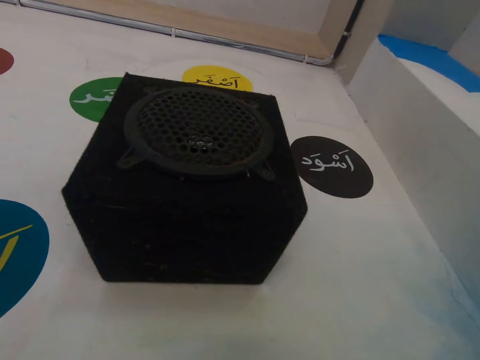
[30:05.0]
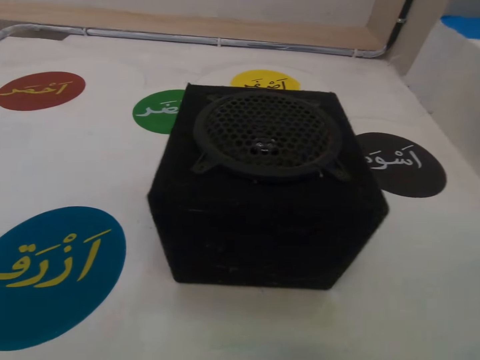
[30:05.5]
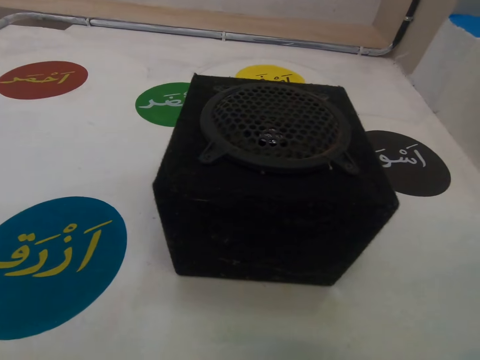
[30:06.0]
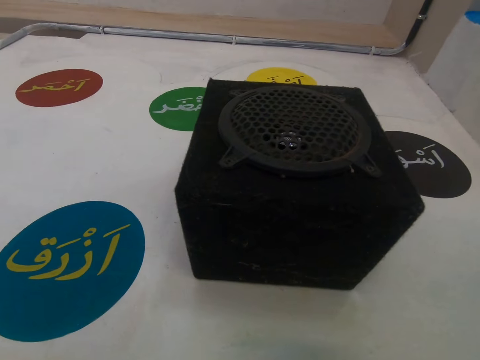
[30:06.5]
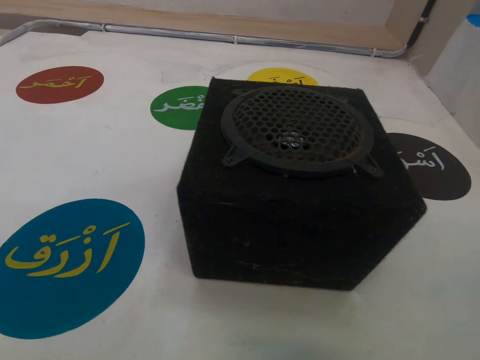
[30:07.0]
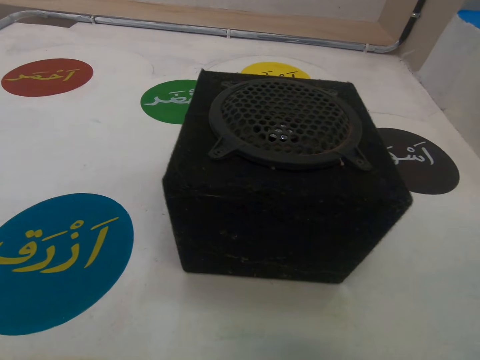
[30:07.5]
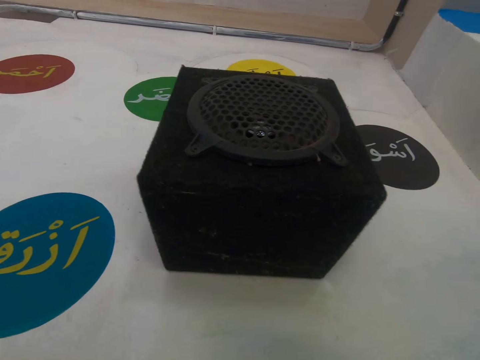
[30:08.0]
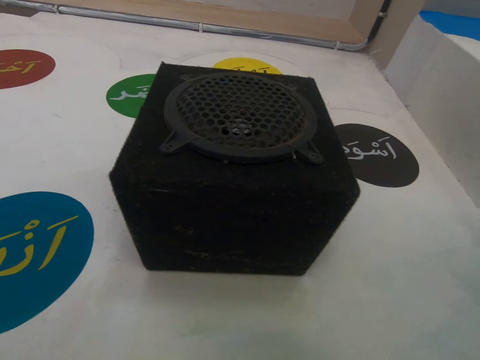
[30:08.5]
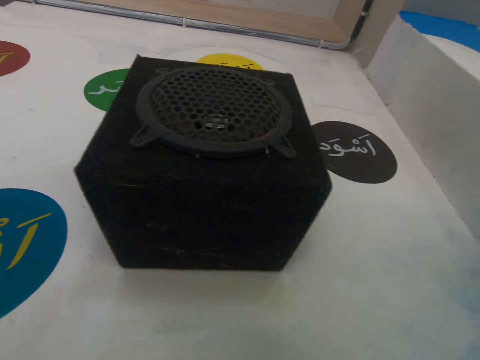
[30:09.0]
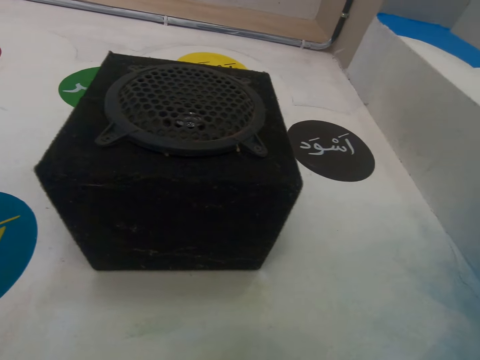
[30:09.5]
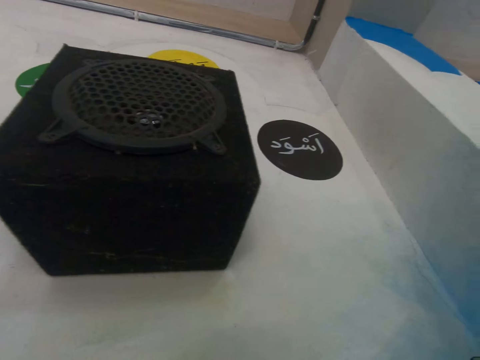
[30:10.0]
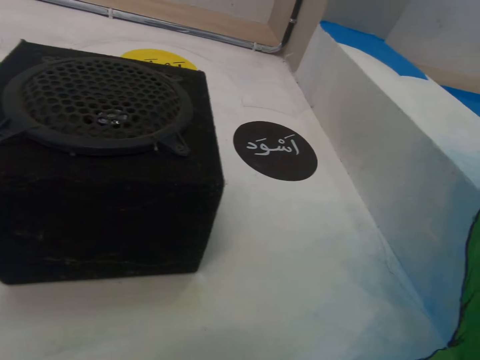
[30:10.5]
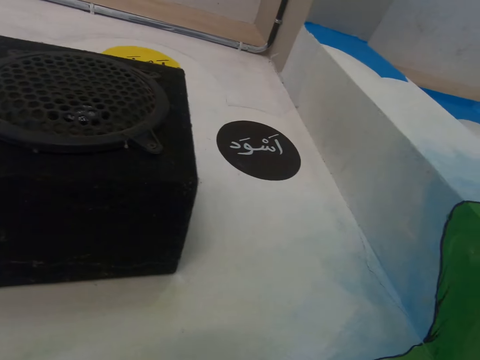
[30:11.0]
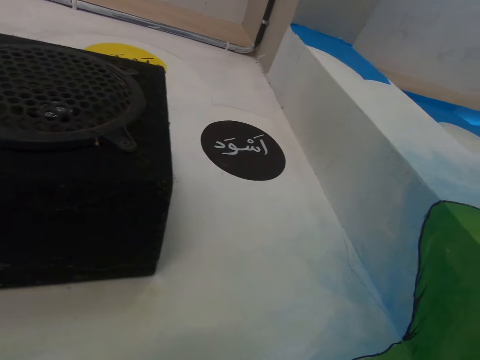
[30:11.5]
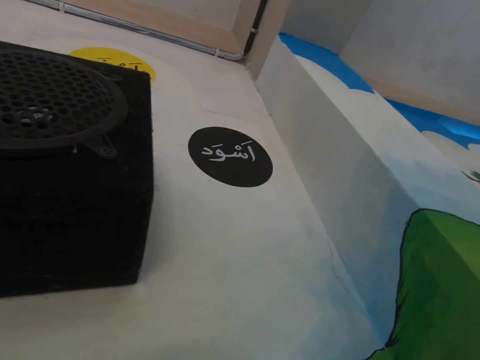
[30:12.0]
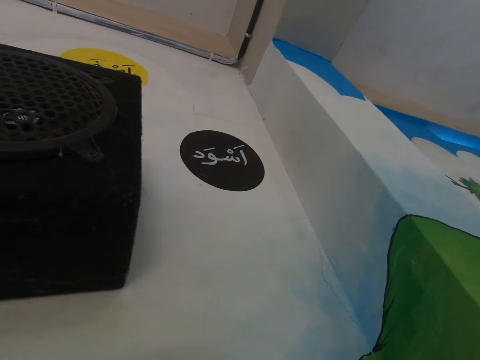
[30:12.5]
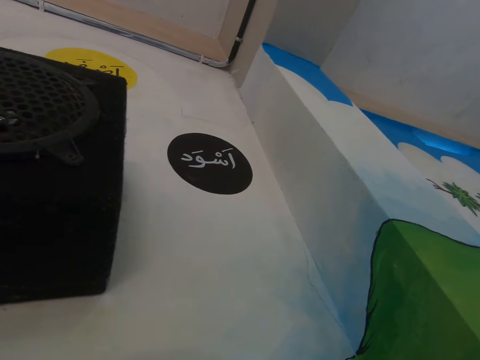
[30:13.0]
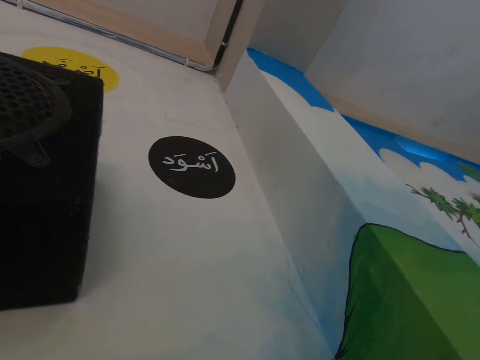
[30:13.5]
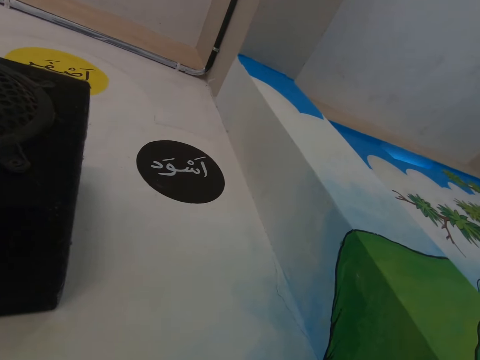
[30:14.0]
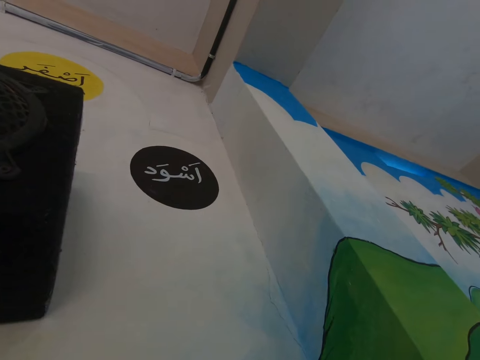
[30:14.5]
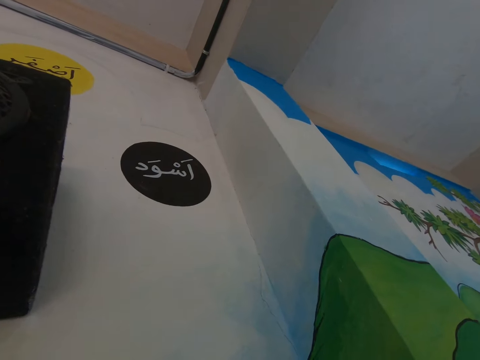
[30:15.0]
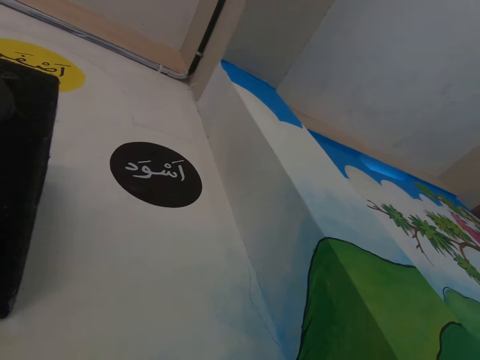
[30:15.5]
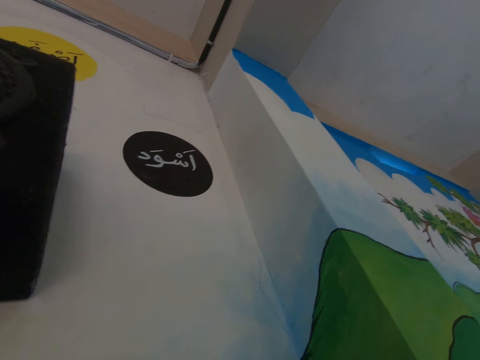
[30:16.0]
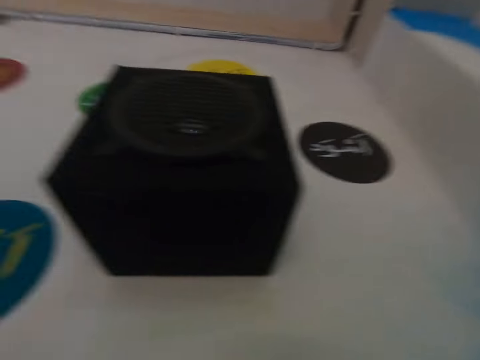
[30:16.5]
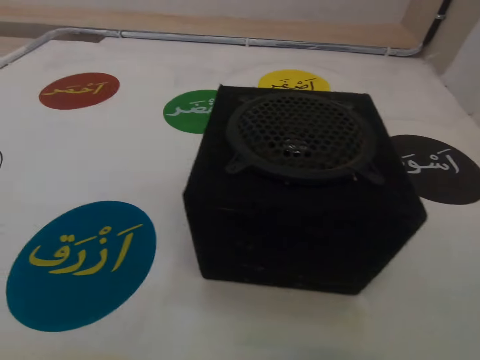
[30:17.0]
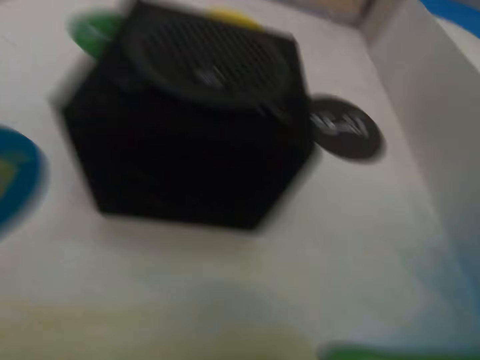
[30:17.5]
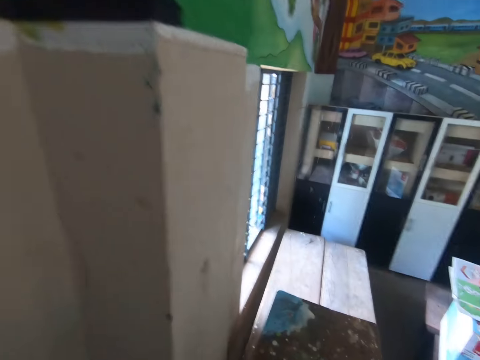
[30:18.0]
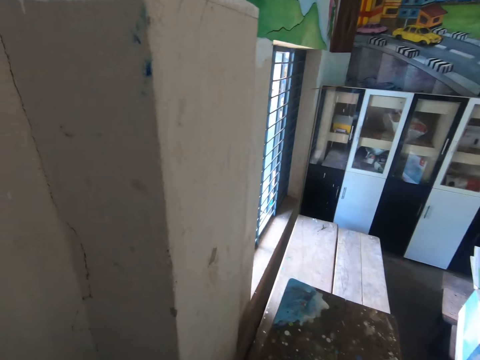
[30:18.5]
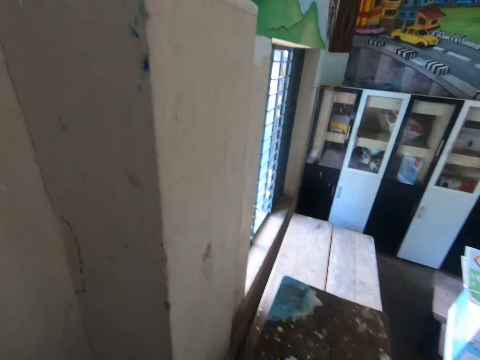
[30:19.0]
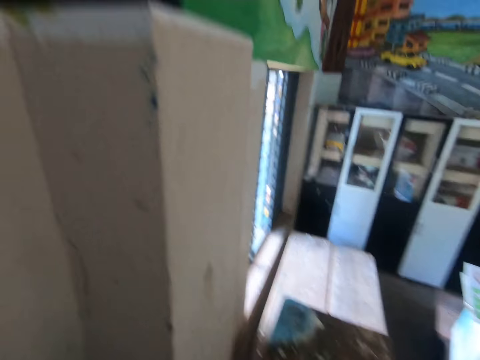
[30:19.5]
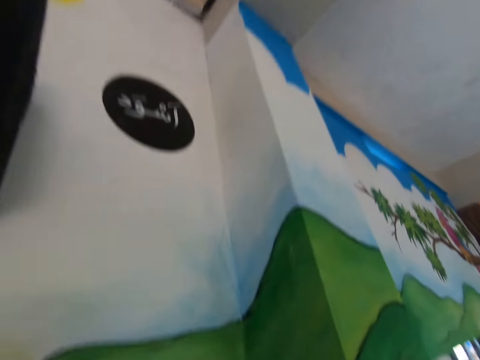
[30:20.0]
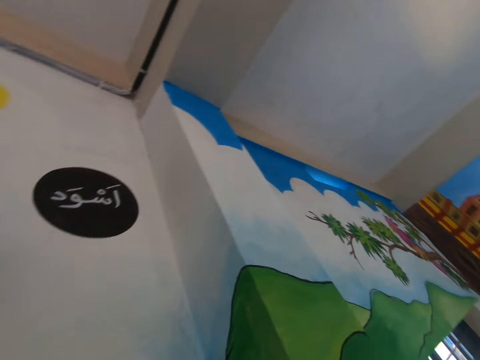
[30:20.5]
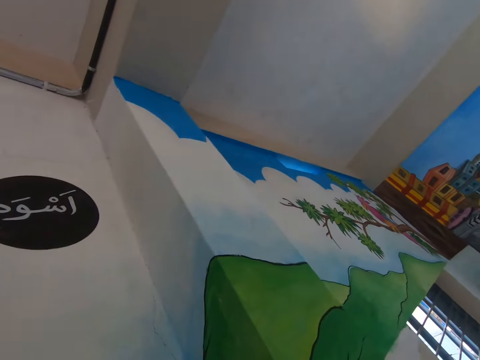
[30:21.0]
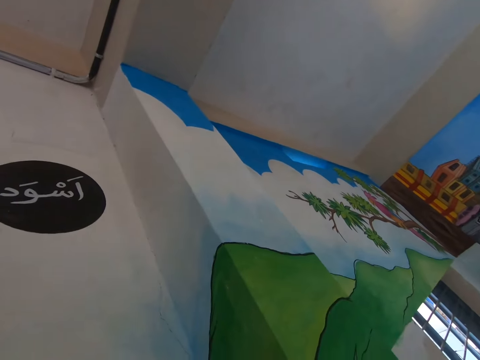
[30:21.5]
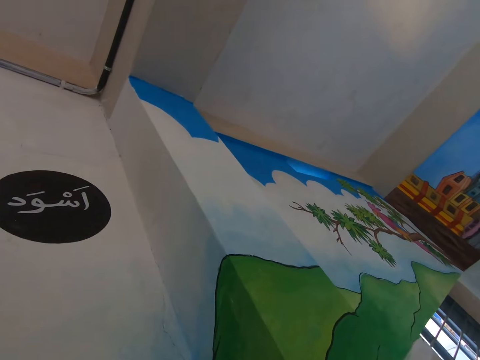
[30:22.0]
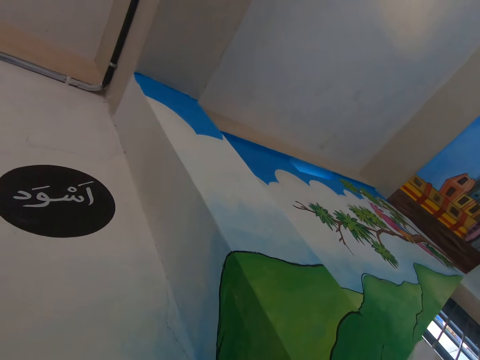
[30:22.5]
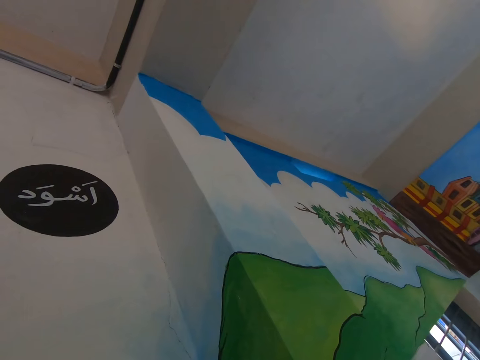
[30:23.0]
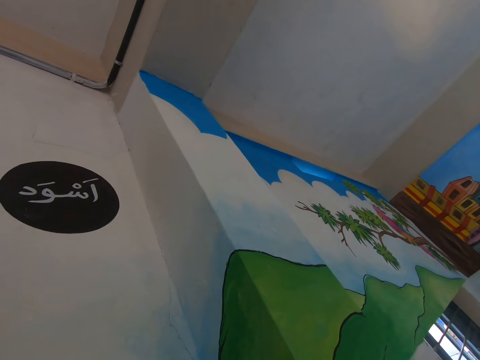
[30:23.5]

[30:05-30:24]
The camera wearer looks at the wall. They look around. They do something.

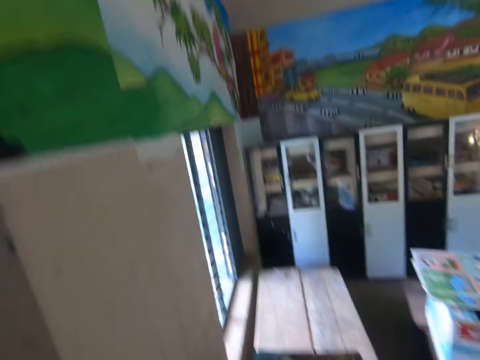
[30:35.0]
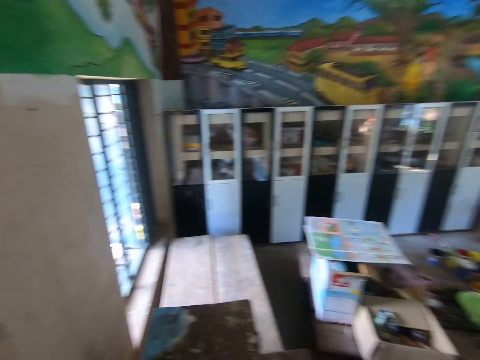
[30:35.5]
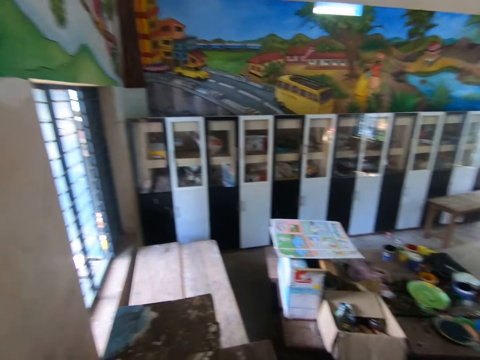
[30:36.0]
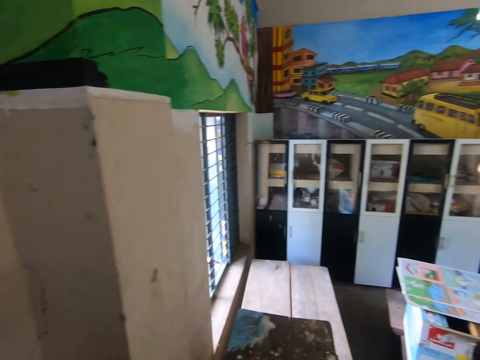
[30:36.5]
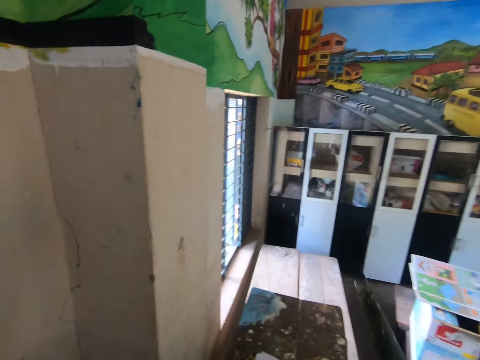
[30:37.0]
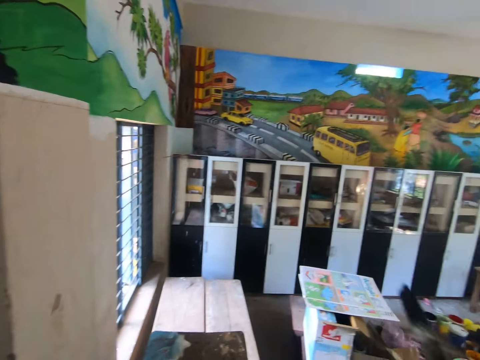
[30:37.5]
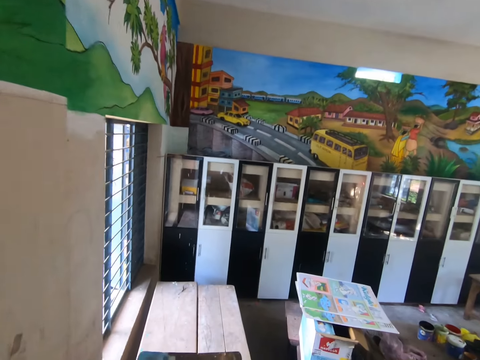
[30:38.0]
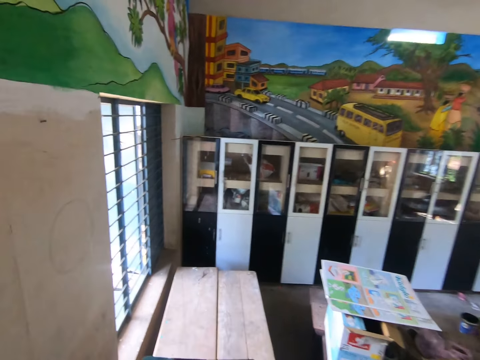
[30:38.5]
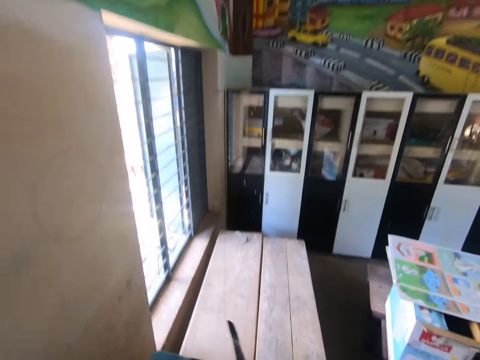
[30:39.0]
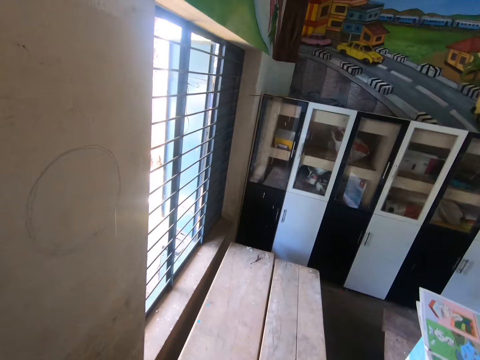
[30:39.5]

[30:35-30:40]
The camera wearer looks around. They move the hand. They do something.

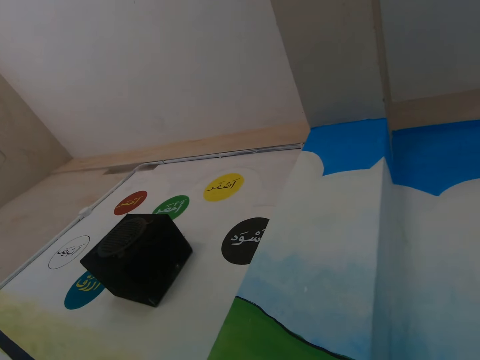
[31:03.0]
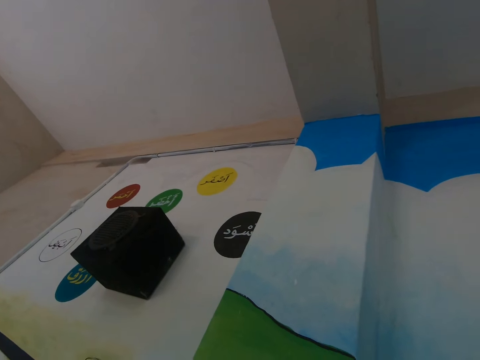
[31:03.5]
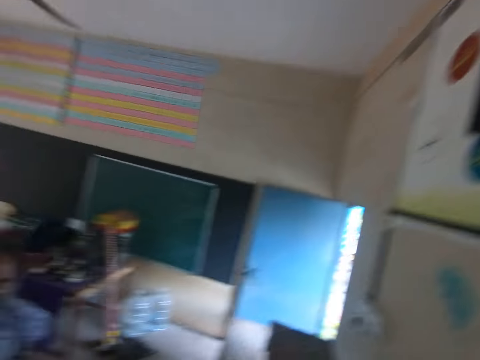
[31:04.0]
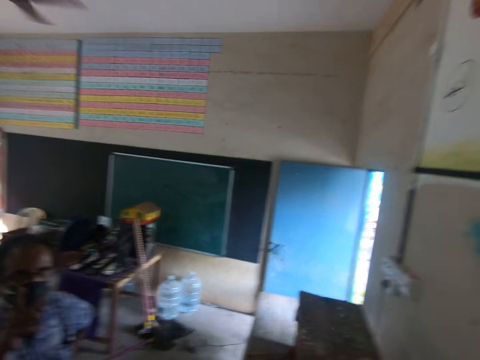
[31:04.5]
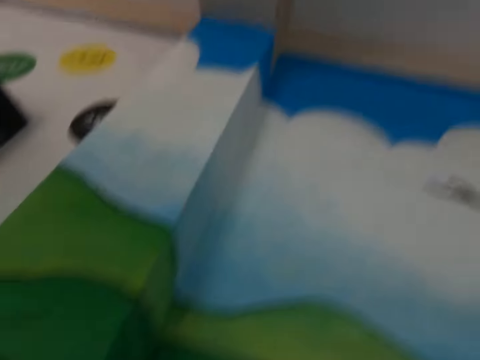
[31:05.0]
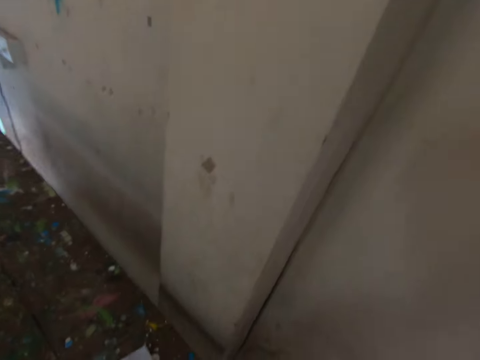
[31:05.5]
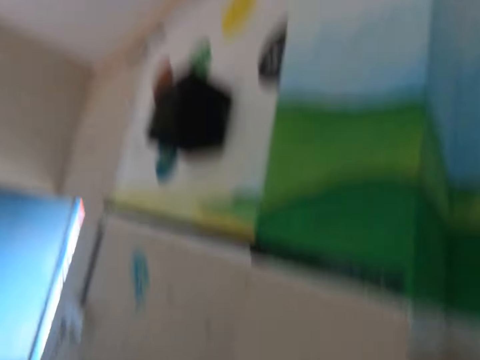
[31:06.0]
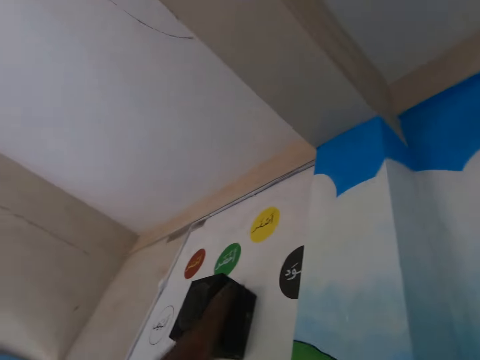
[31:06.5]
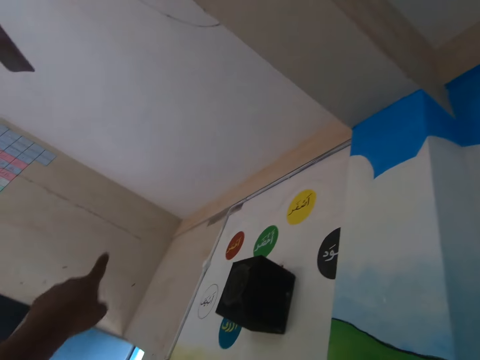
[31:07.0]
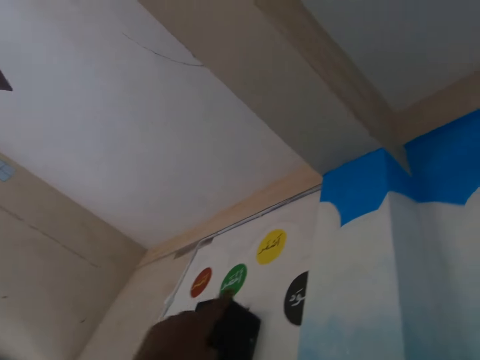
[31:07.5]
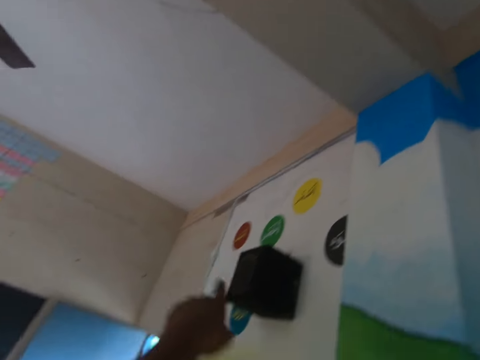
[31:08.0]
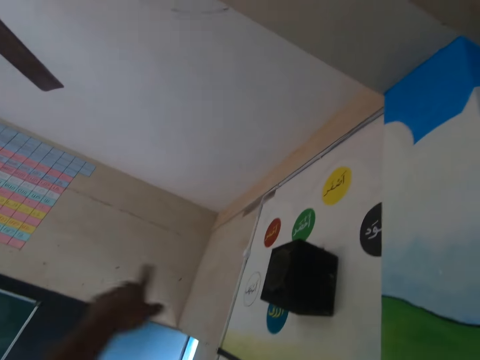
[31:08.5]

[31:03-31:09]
The camera wearer looks around. A man converses. The camera wearer converses. They point at the wall with the hand.
